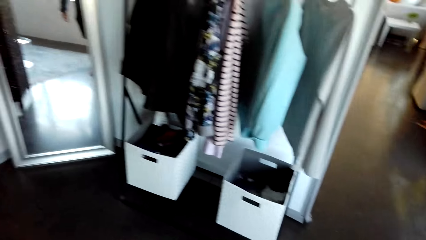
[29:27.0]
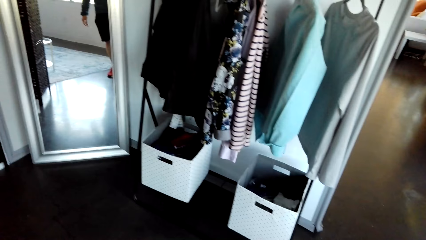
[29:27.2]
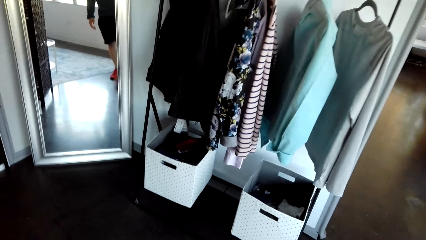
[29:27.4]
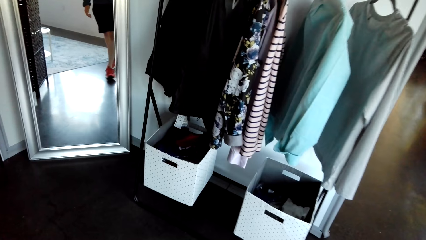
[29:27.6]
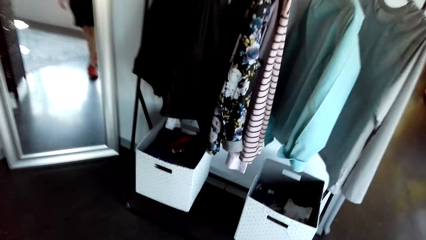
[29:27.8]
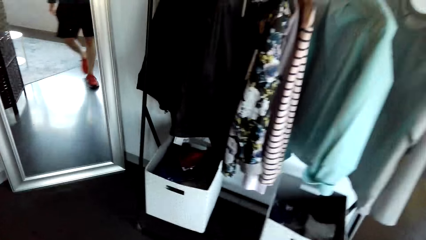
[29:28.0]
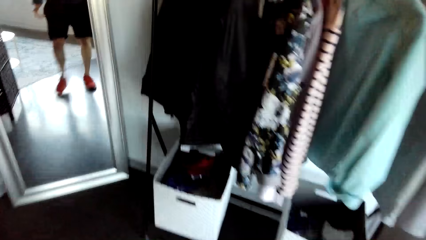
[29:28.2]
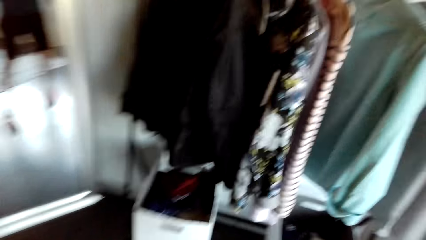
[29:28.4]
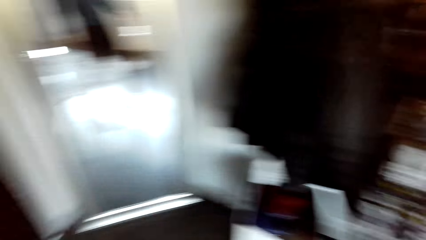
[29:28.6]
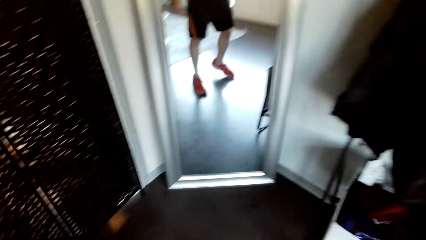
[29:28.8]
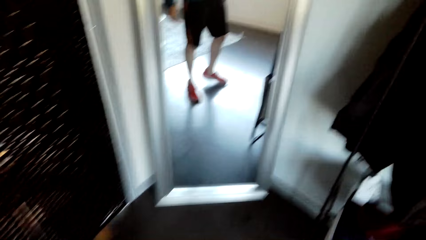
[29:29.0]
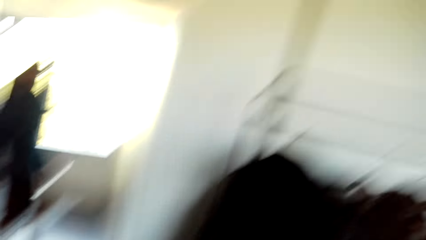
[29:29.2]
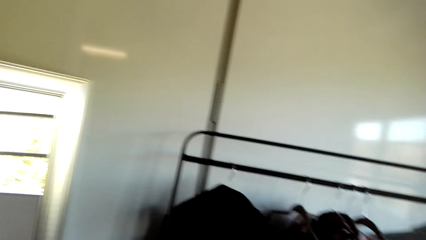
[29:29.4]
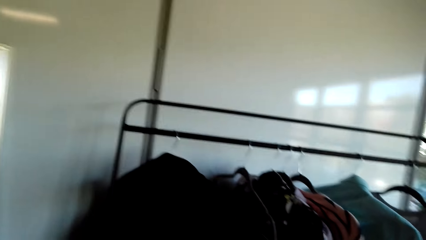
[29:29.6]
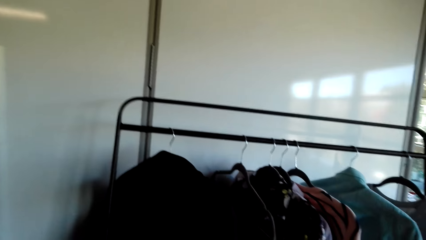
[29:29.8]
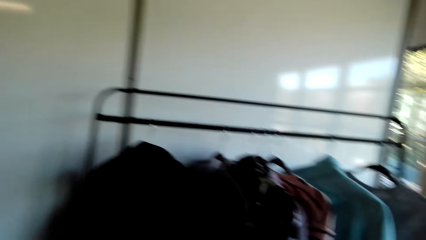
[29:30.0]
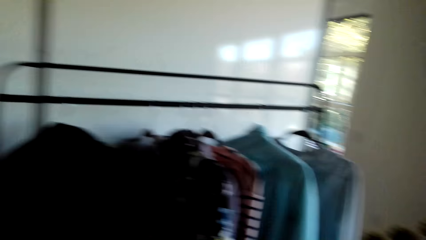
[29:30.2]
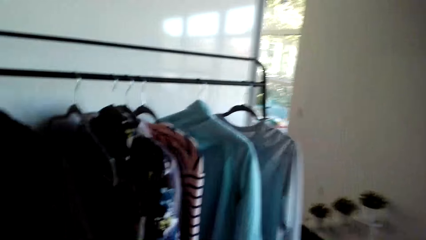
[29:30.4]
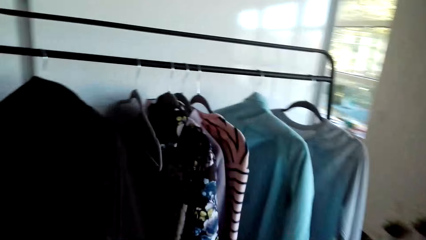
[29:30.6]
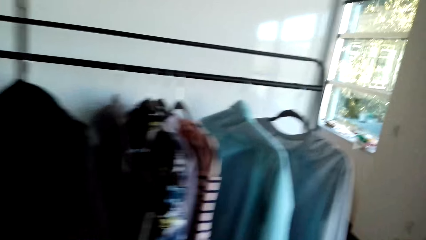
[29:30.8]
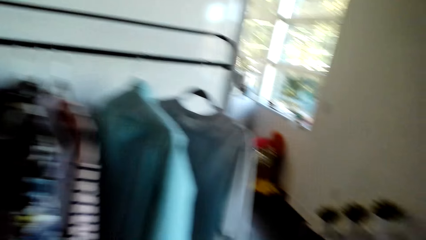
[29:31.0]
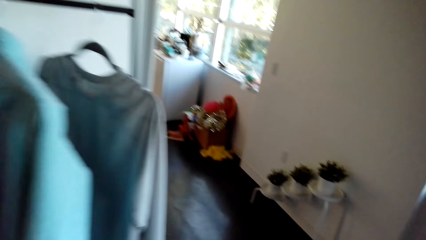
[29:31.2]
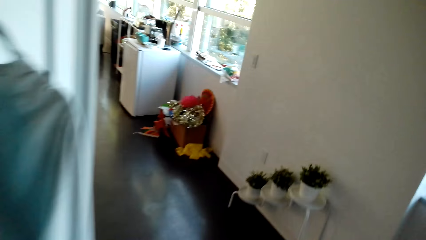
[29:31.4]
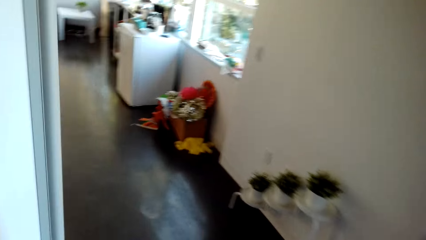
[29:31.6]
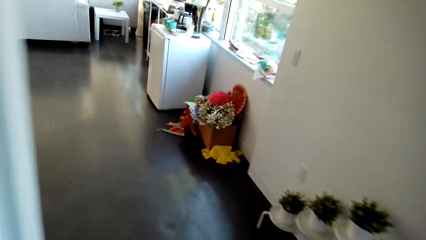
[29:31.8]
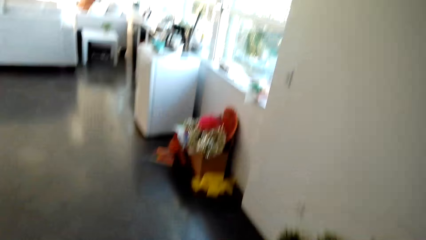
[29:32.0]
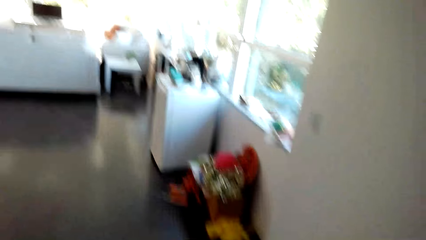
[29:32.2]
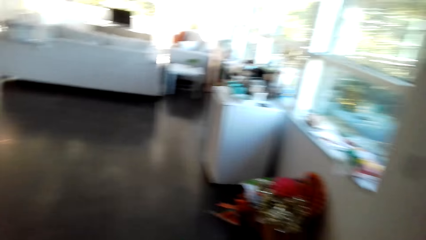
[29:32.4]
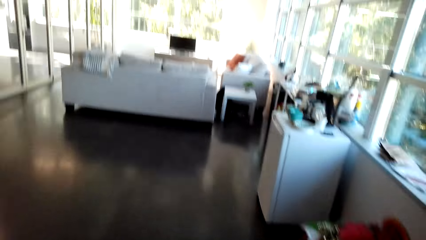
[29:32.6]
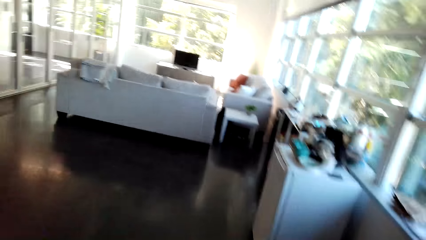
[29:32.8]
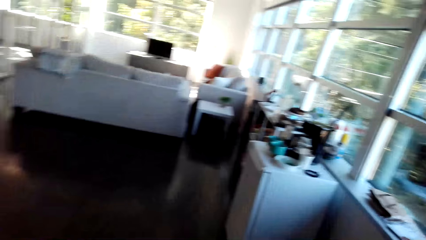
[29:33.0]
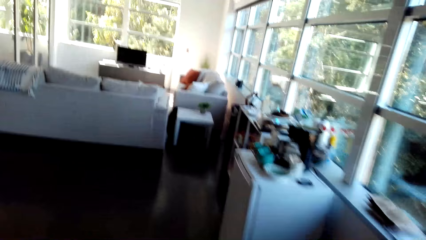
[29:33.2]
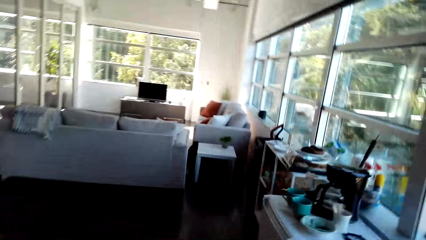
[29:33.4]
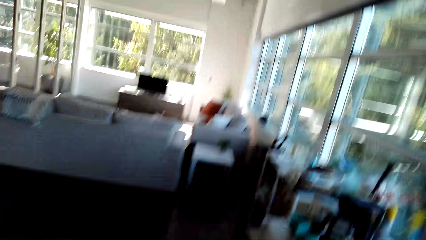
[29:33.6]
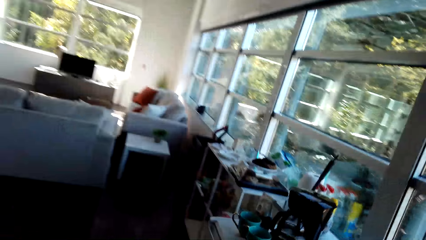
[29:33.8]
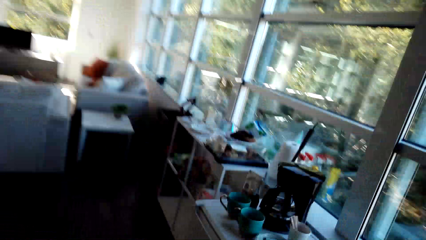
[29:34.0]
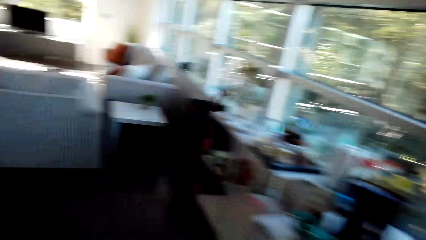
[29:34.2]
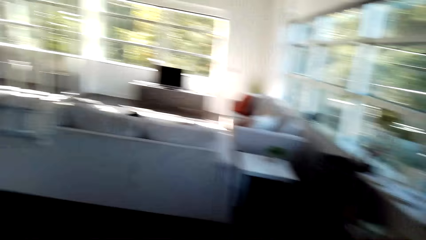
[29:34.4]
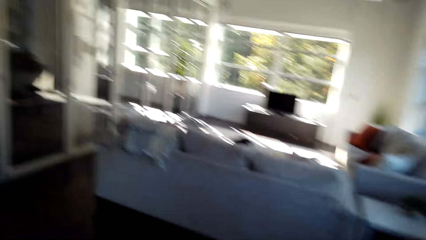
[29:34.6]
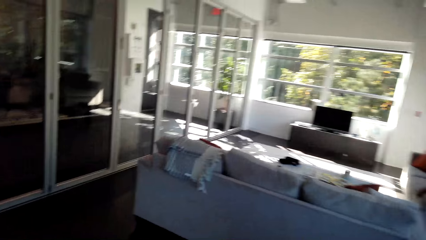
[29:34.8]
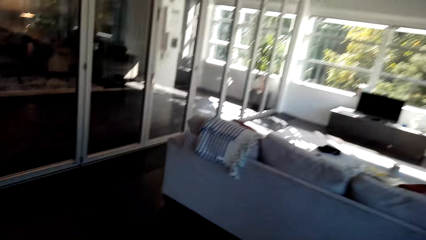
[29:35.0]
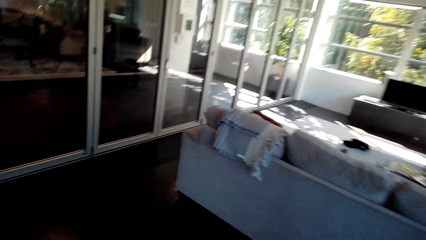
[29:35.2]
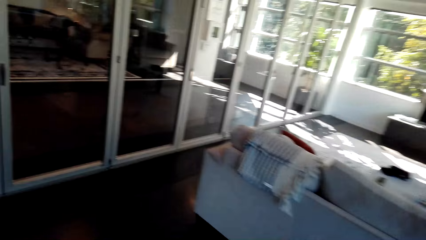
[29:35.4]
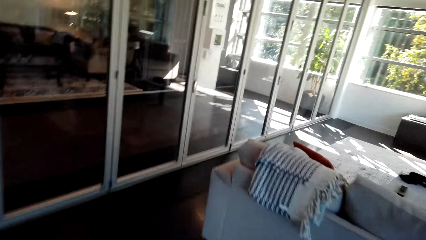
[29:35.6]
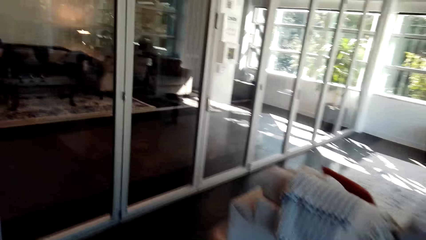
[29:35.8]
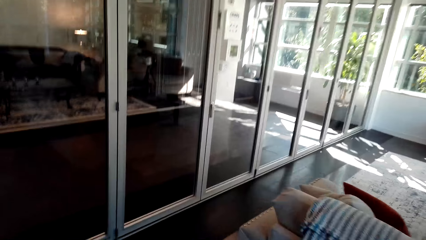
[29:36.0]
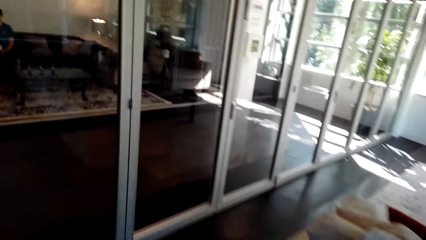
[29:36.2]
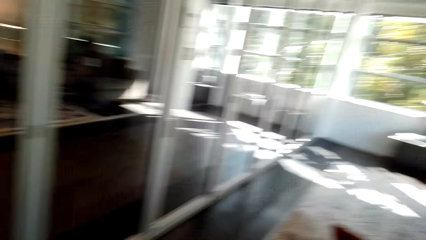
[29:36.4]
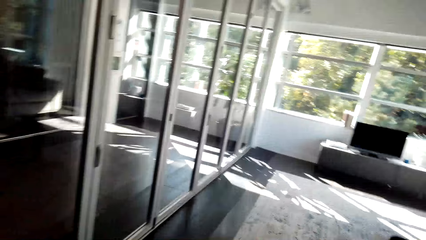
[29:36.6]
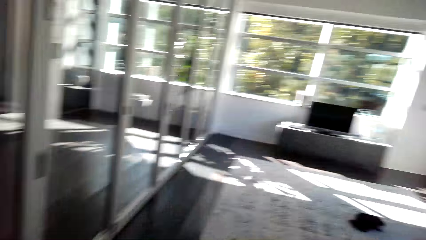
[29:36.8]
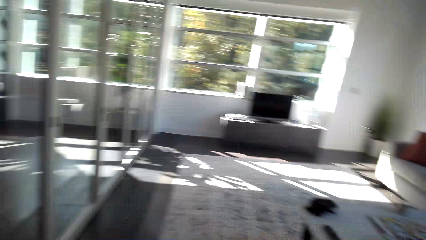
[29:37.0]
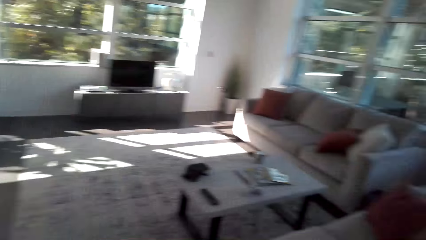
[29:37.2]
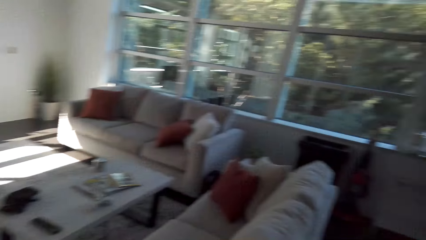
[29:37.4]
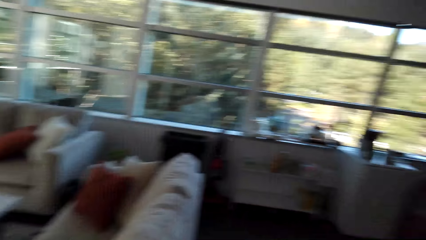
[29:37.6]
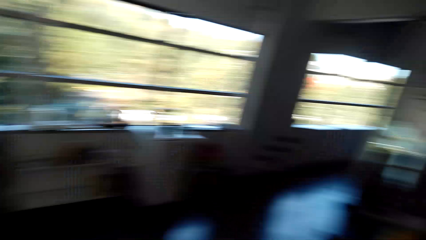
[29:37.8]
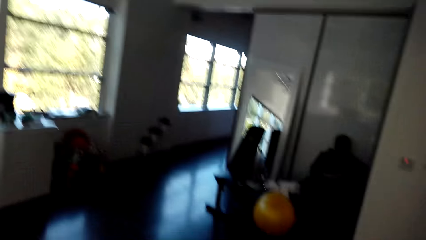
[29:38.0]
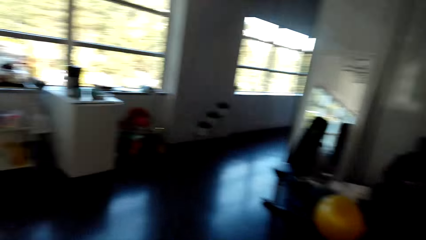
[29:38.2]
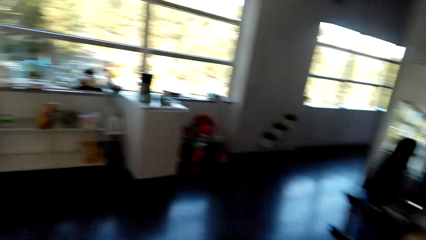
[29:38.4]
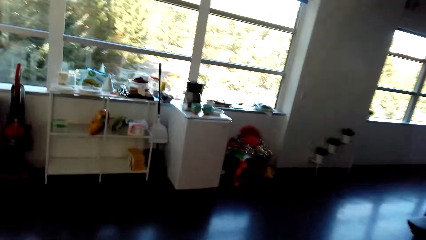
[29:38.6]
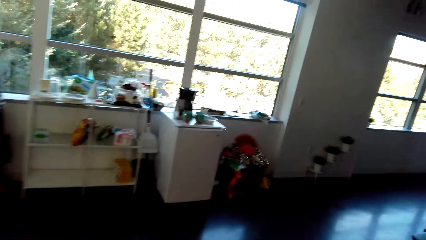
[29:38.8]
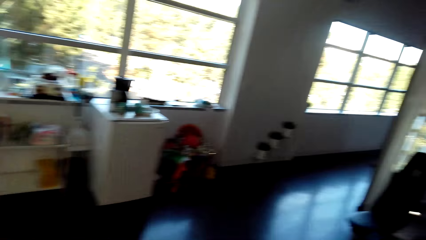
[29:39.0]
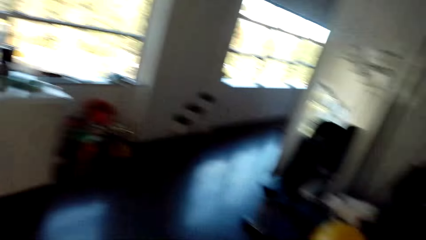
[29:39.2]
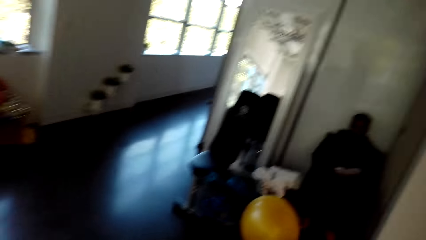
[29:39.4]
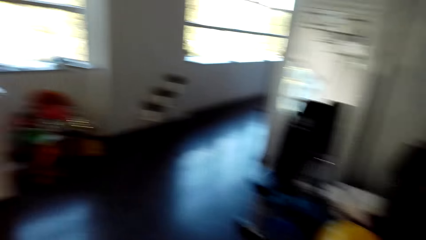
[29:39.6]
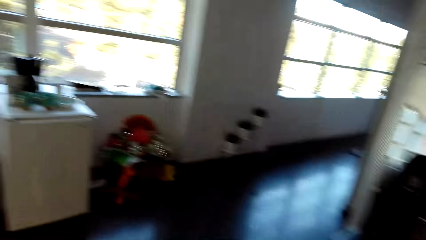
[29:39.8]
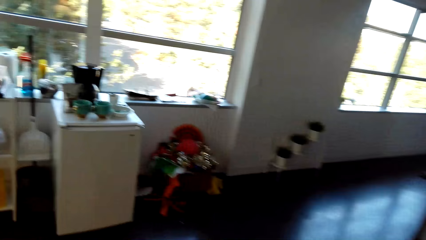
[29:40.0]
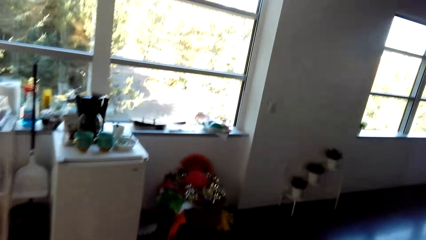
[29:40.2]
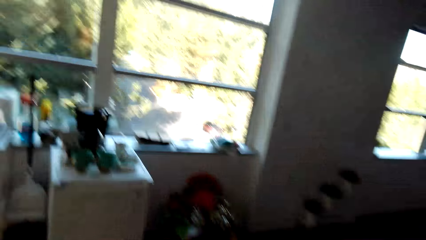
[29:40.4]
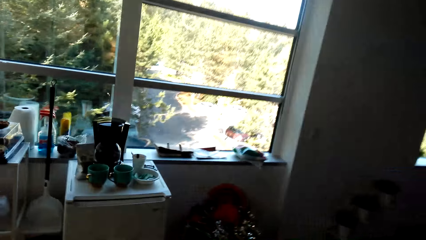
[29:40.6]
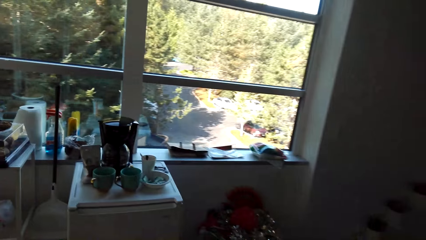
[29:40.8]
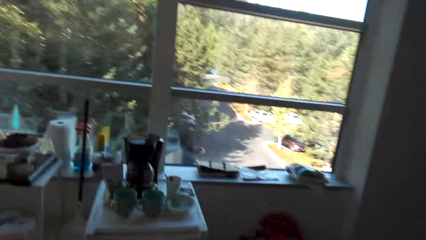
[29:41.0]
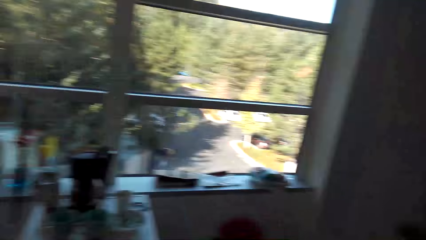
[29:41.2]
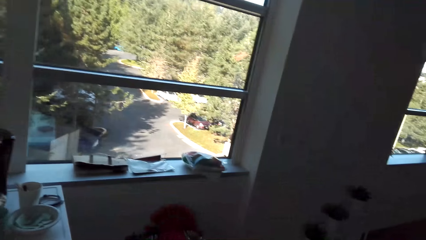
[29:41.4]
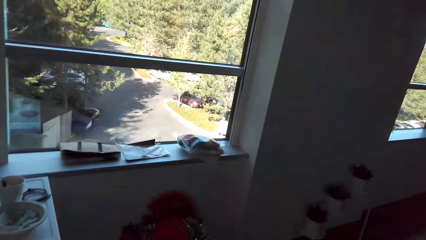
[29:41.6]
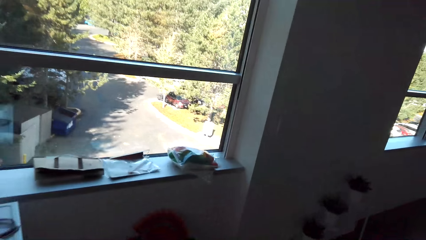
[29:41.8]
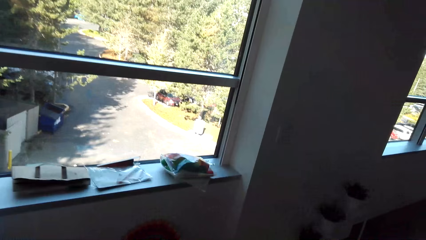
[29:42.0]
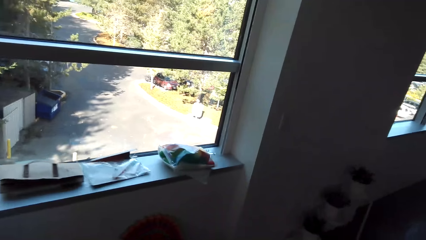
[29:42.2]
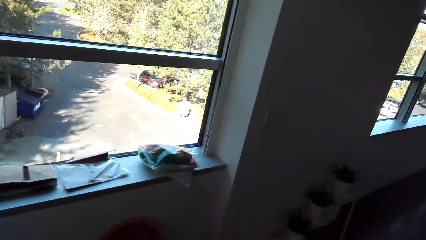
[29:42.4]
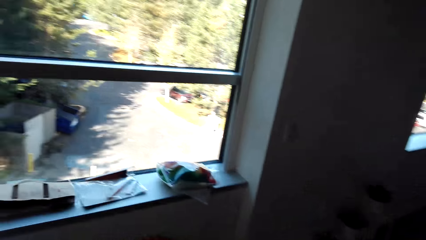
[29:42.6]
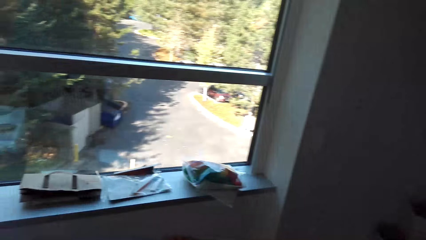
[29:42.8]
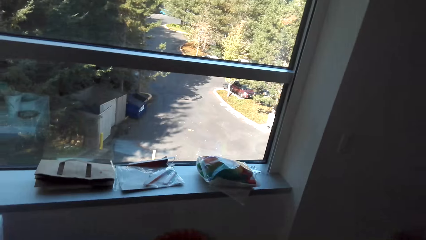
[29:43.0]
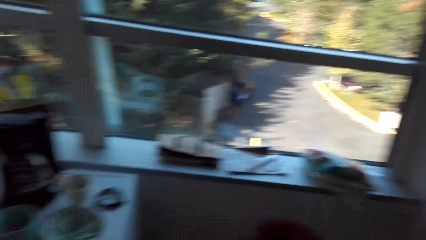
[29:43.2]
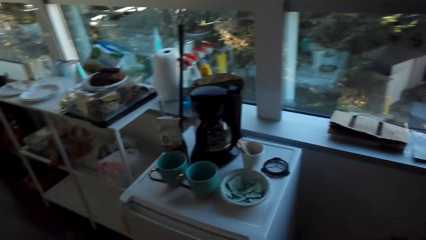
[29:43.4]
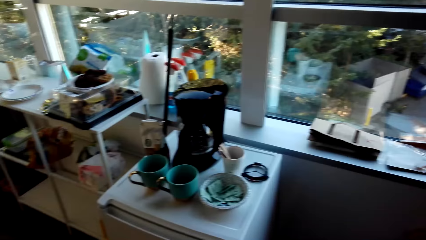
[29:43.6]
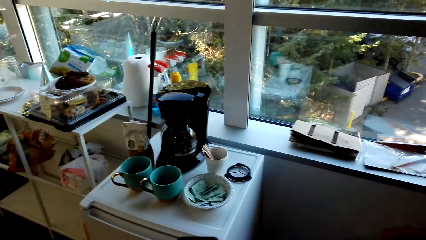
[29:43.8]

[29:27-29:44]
The camera wearer walks around the house.
